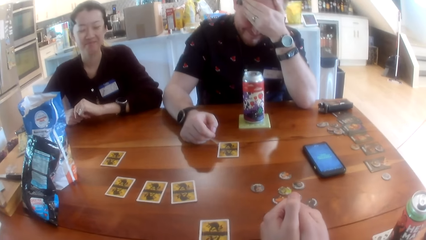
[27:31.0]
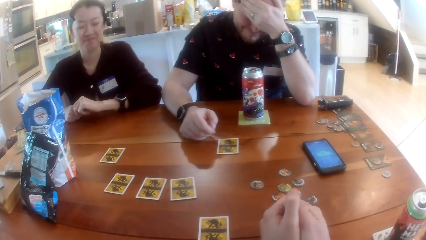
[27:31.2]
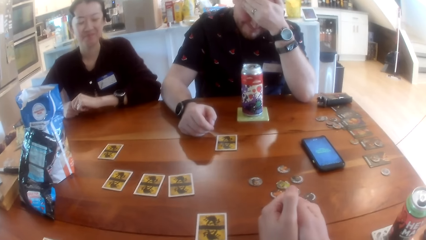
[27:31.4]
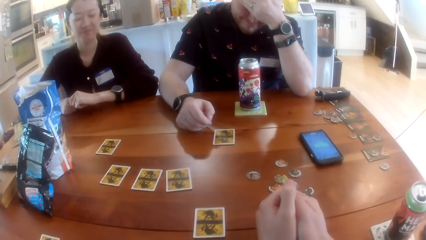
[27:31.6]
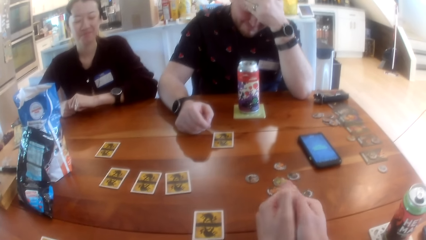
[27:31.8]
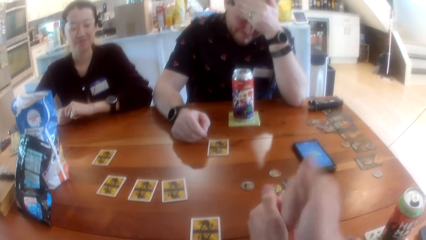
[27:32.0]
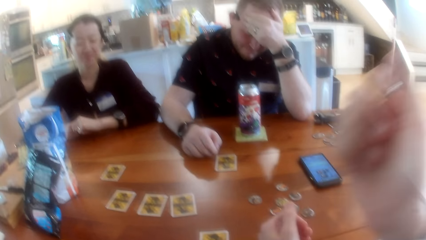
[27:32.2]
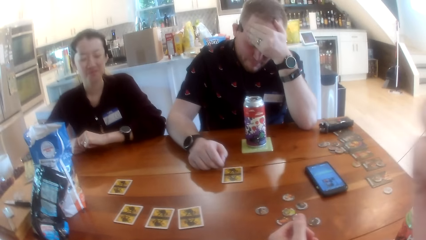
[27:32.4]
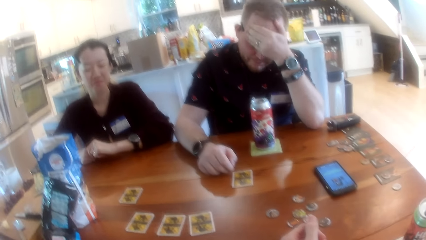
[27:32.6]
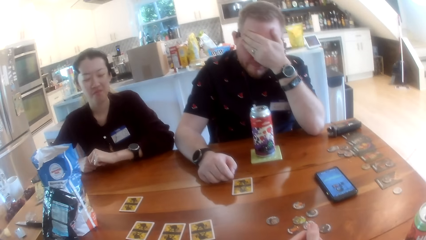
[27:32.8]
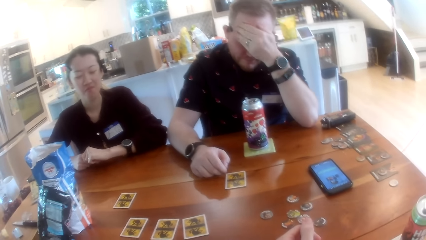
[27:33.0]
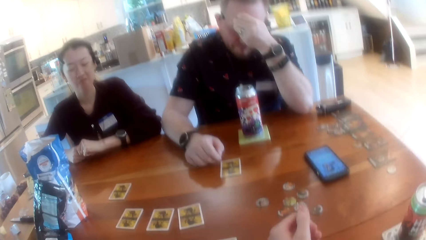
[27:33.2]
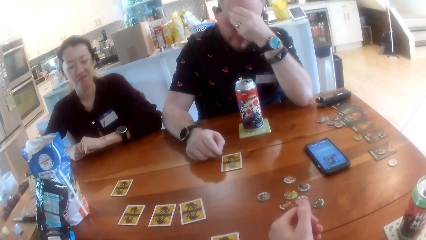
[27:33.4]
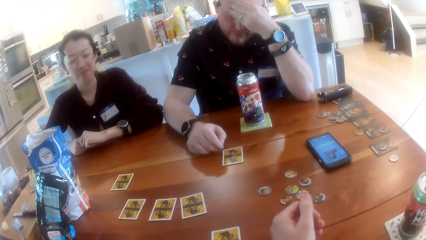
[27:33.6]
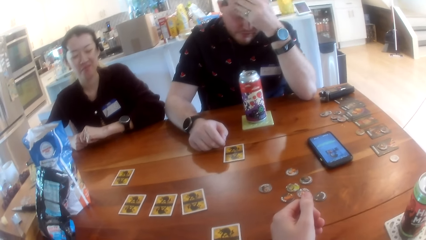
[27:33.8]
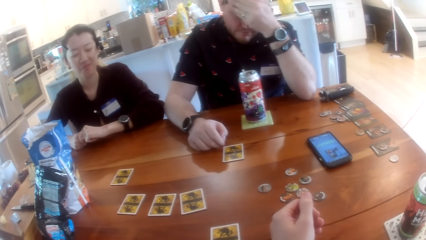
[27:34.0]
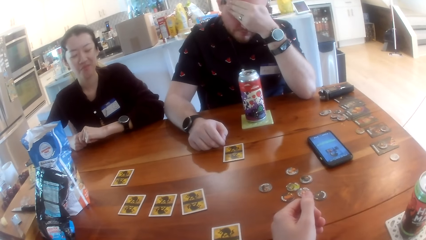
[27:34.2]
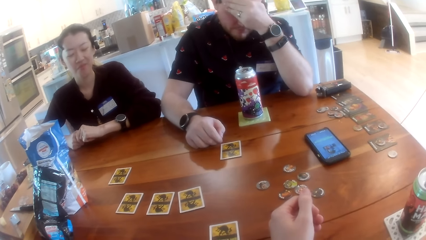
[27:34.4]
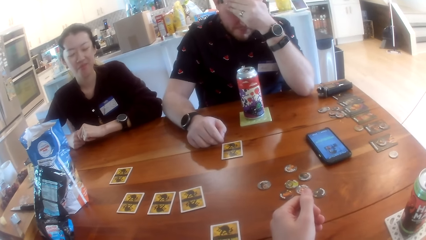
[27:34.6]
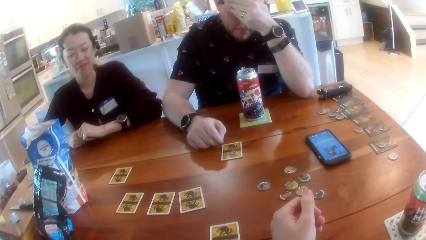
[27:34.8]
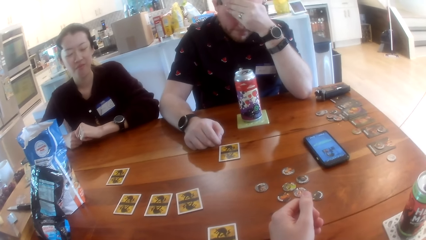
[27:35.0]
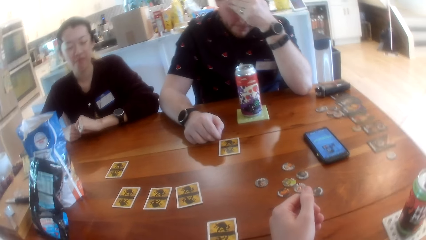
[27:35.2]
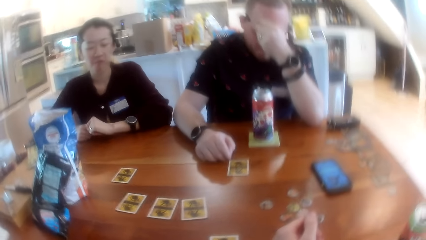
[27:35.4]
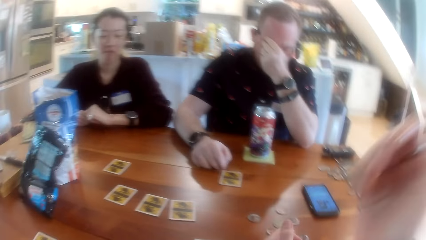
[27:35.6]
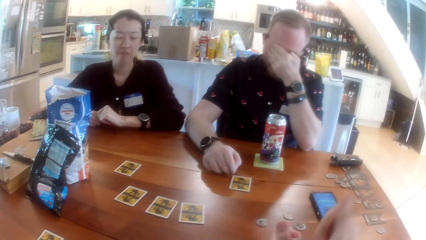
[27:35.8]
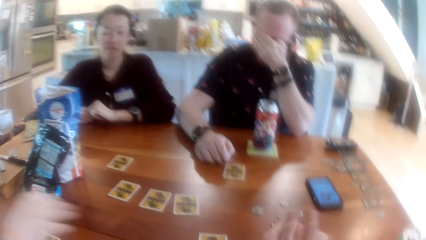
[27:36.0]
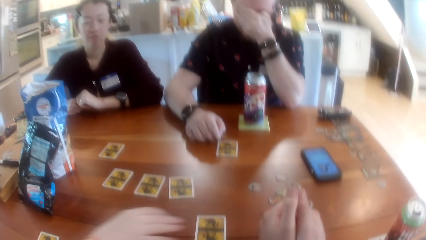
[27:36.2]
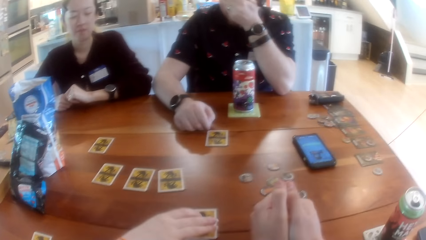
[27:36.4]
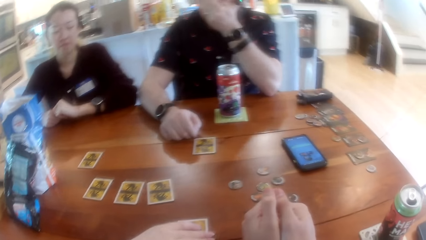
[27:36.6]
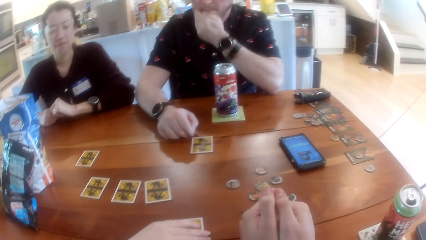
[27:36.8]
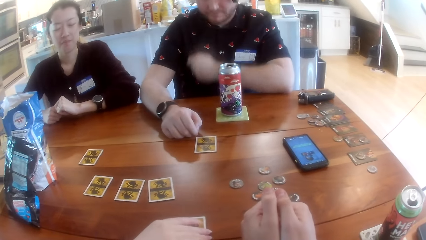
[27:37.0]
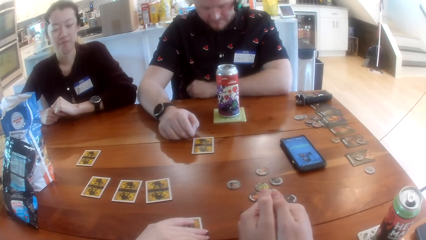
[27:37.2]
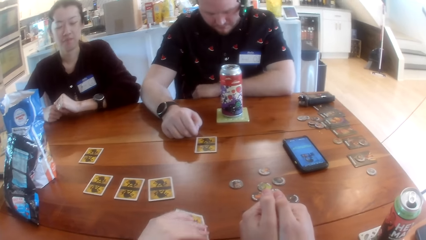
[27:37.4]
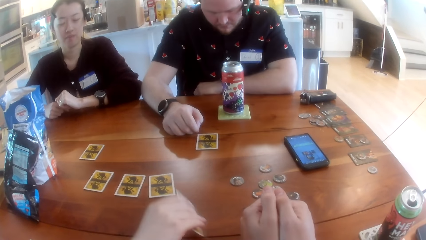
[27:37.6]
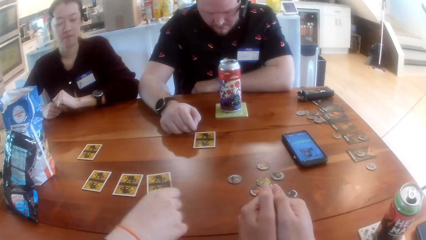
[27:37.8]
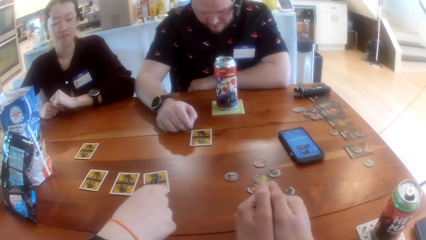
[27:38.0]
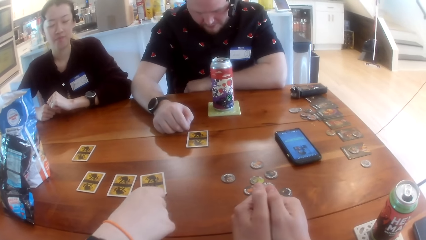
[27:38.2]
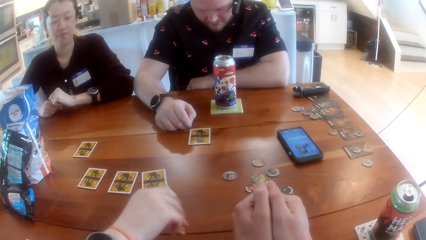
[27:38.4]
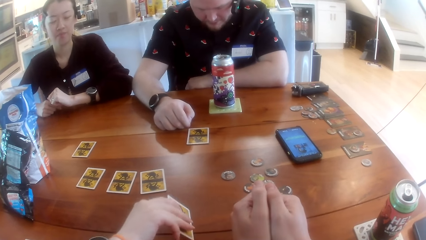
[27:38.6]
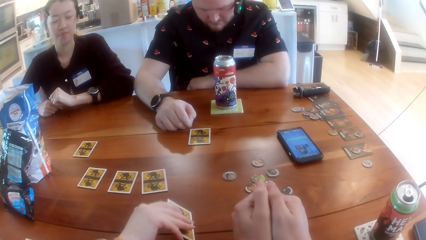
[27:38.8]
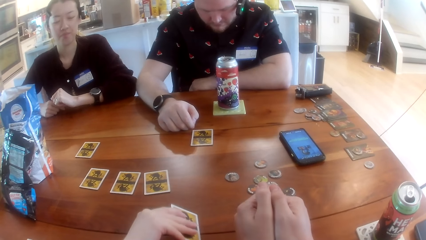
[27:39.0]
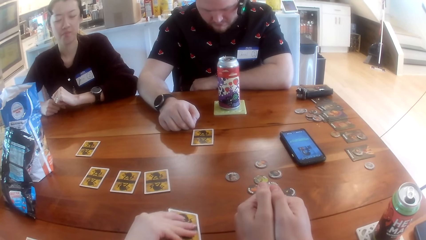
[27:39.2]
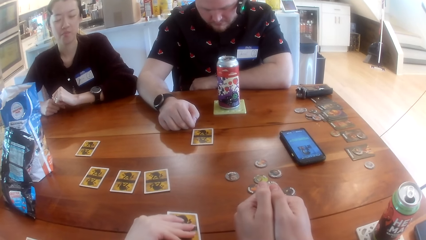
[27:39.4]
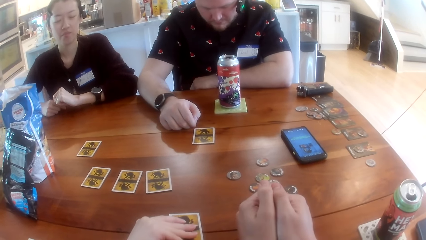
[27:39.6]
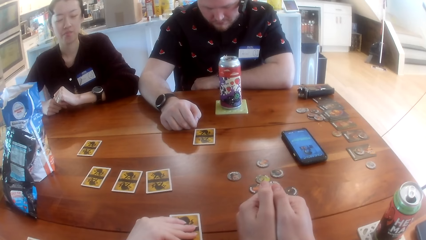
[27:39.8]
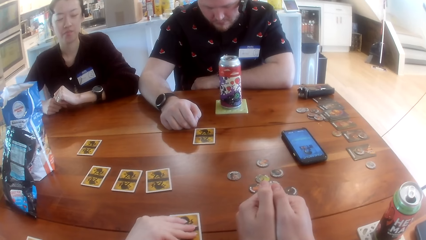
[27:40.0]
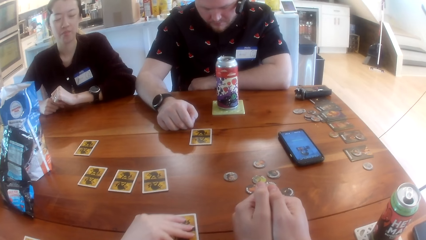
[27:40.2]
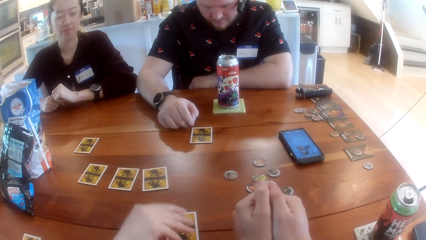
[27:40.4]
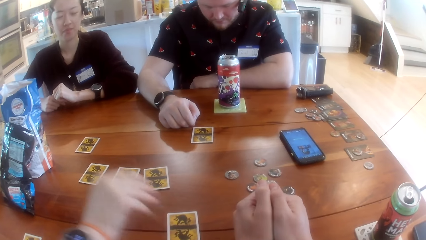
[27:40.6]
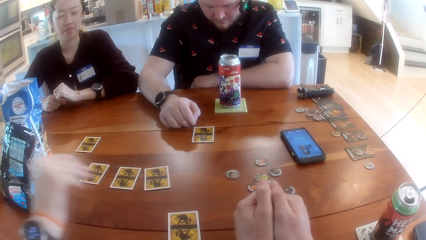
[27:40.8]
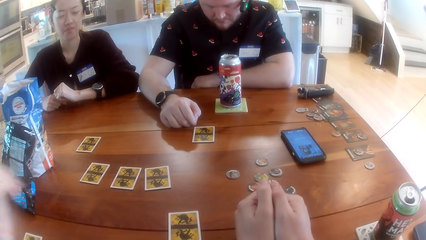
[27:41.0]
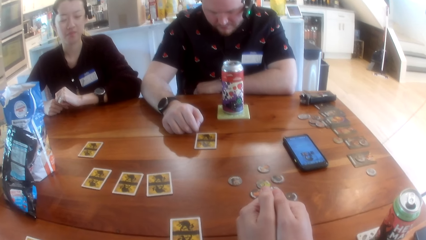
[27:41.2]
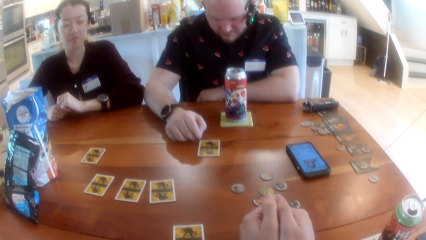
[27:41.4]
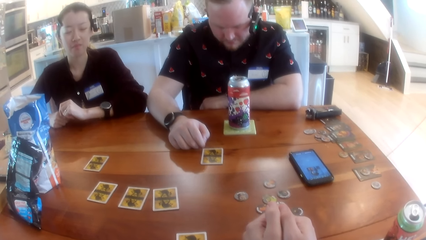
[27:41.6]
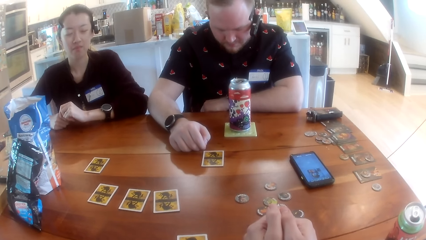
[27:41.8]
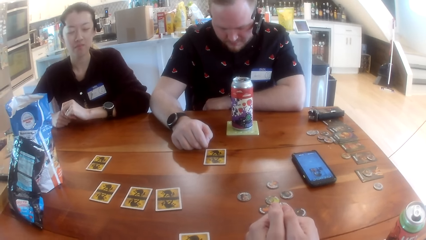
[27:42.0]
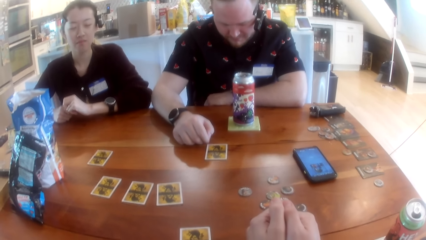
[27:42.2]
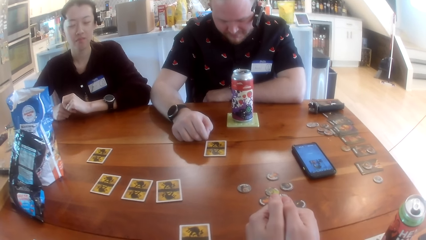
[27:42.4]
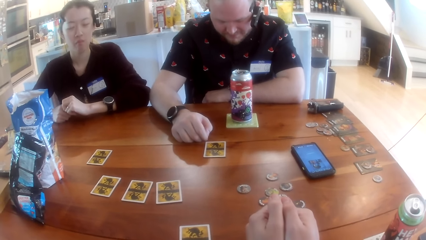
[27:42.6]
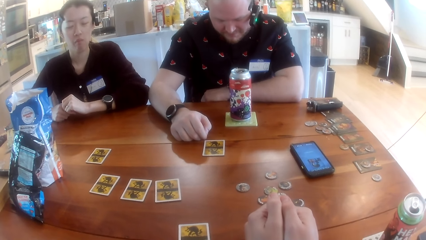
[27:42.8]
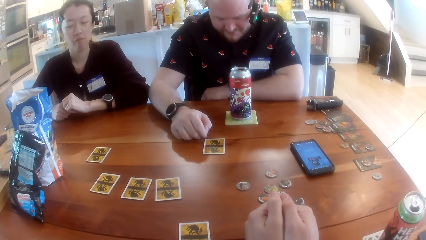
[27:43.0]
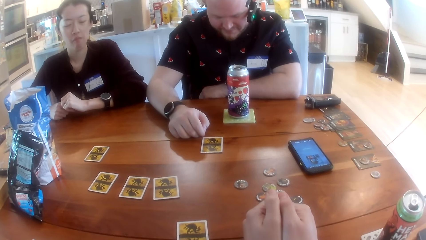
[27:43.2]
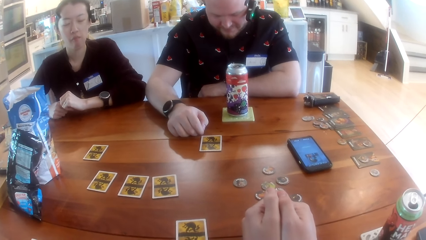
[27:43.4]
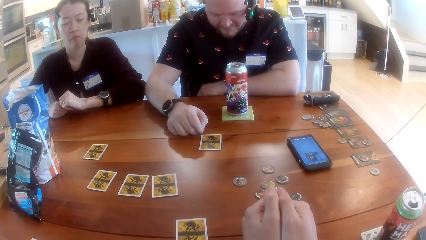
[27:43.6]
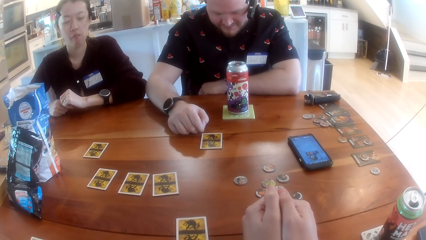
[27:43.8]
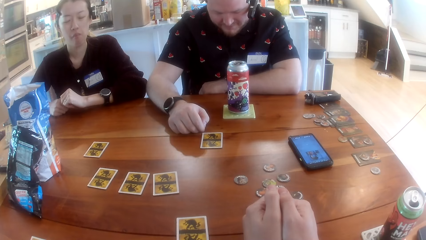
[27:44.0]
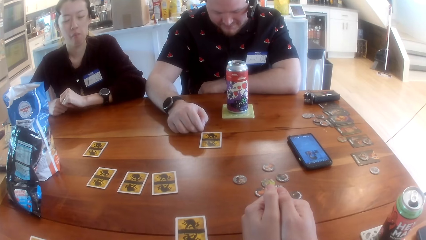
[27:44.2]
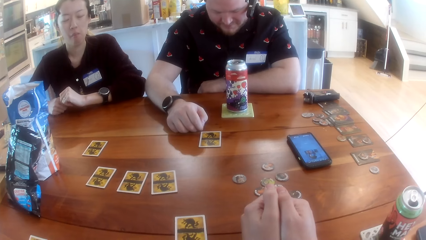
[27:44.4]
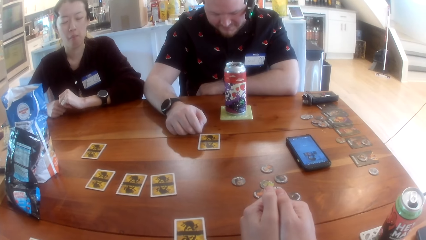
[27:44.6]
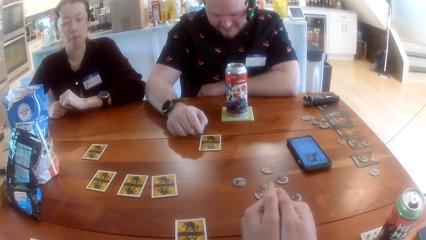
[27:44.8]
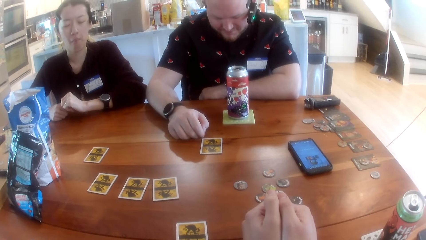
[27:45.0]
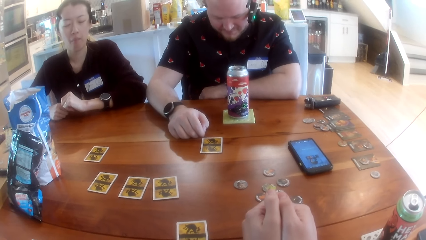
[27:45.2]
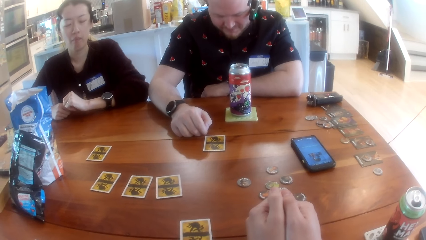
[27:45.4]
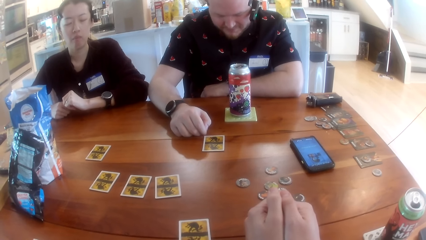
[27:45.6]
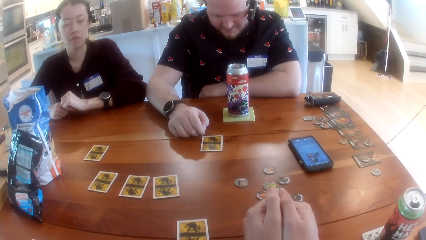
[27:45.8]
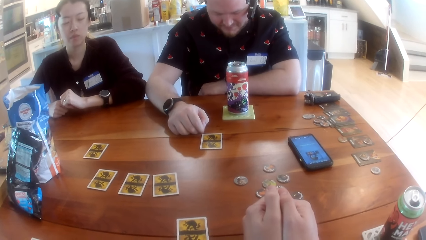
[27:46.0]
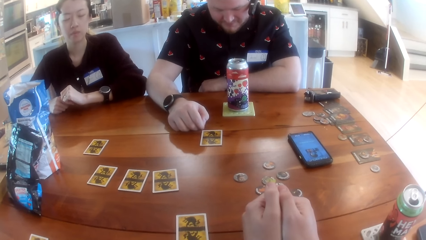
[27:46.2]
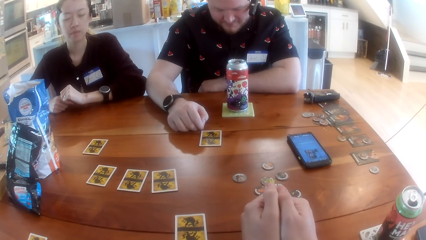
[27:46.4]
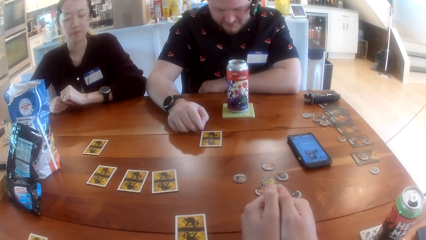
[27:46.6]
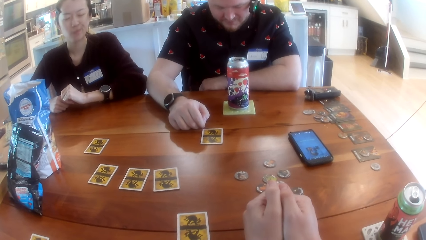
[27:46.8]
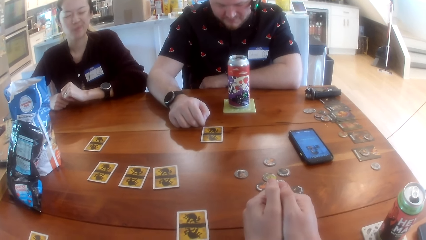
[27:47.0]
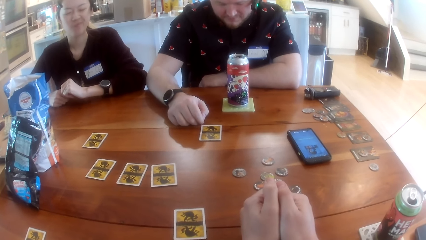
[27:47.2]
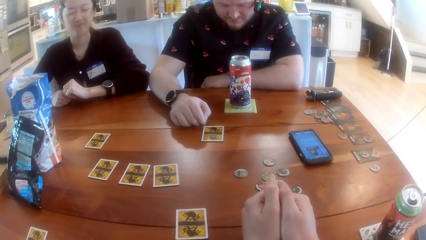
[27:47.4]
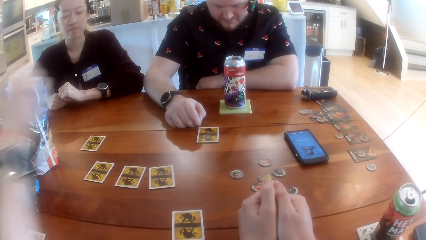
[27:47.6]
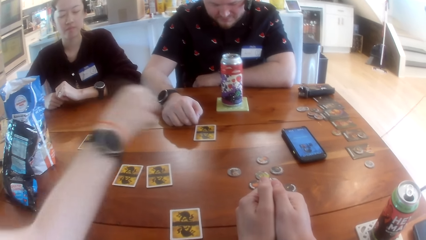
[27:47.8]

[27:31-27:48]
The camera wearer touches his face with his right hand. A woman picks up a card from the table with her right hand. The woman inspects the card. The woman drops the card on the table with her right hand. The camera wearer stares at the cards.
